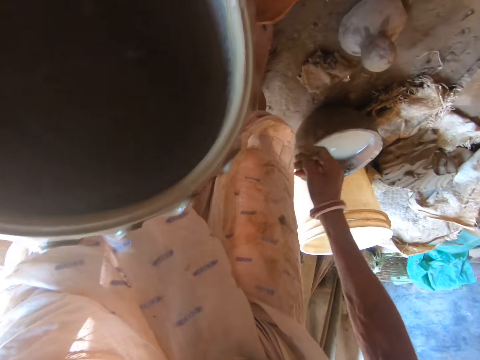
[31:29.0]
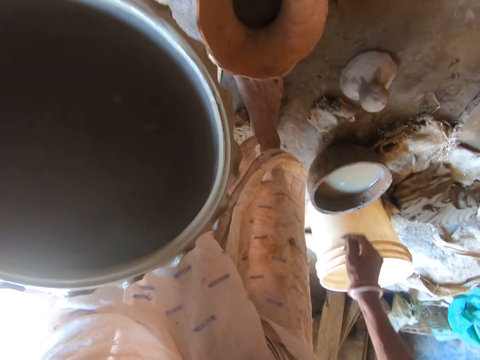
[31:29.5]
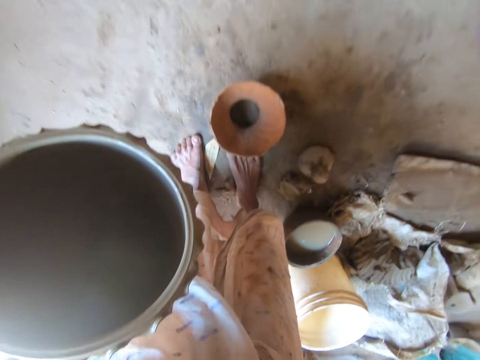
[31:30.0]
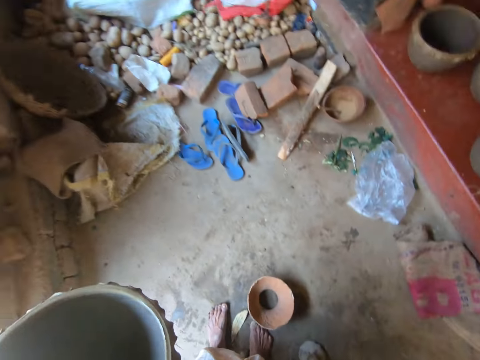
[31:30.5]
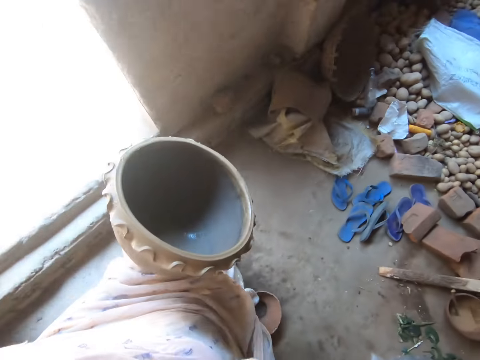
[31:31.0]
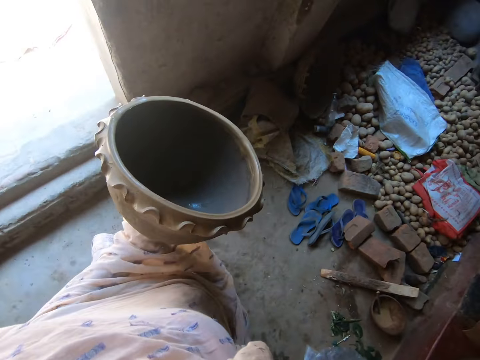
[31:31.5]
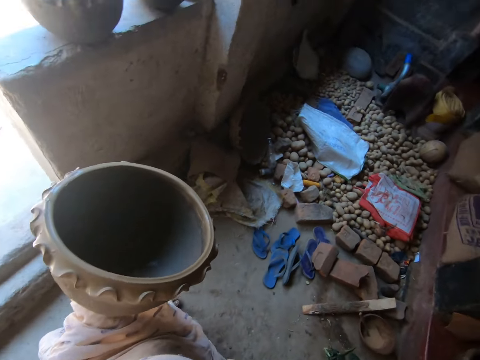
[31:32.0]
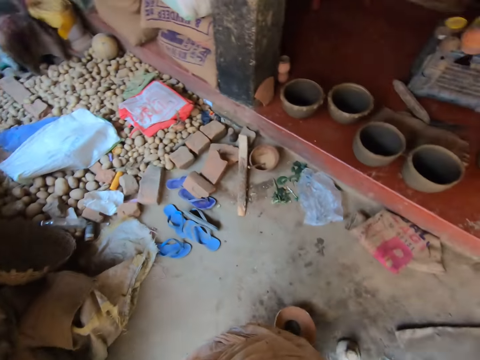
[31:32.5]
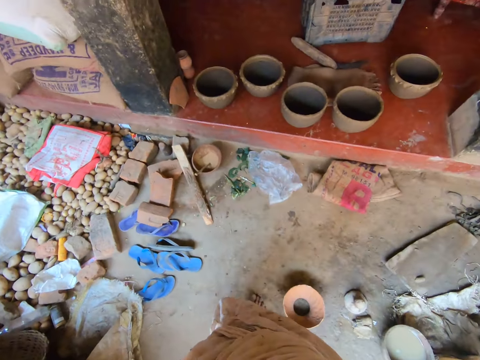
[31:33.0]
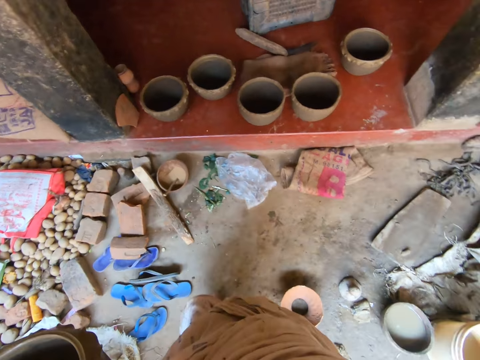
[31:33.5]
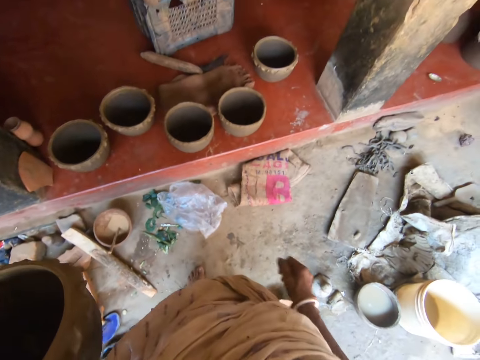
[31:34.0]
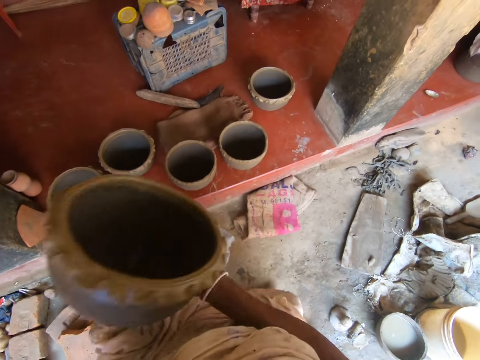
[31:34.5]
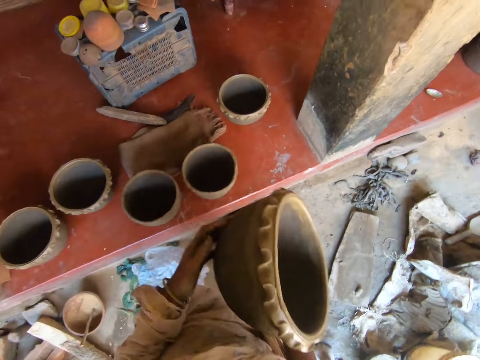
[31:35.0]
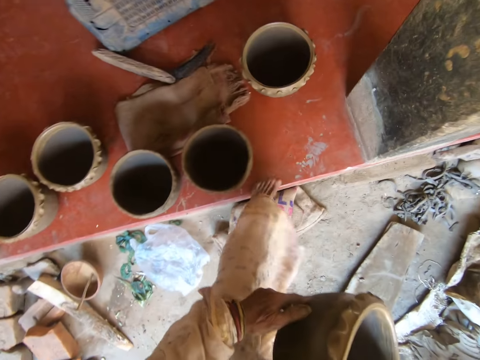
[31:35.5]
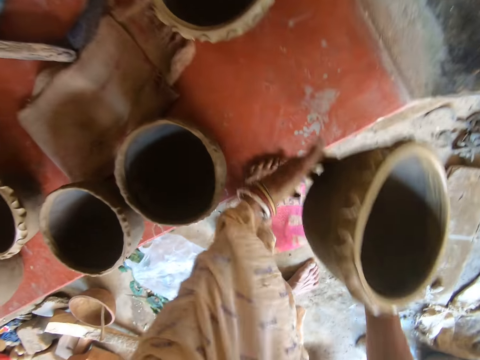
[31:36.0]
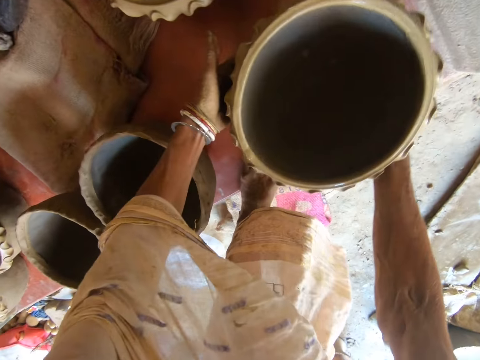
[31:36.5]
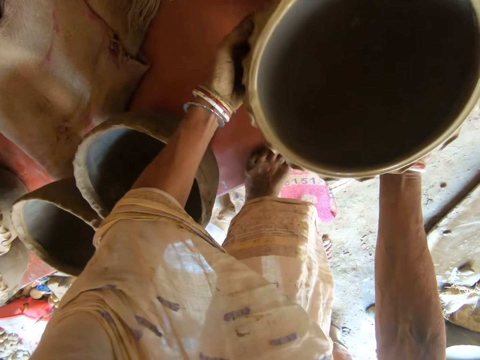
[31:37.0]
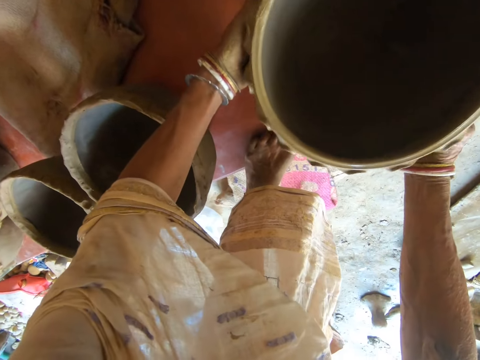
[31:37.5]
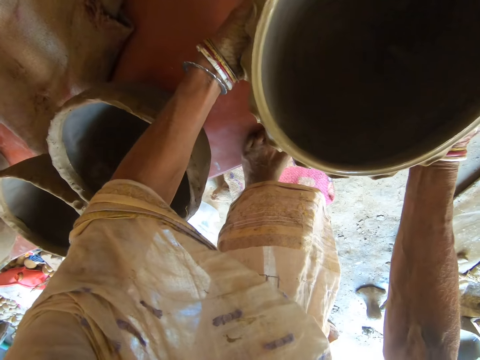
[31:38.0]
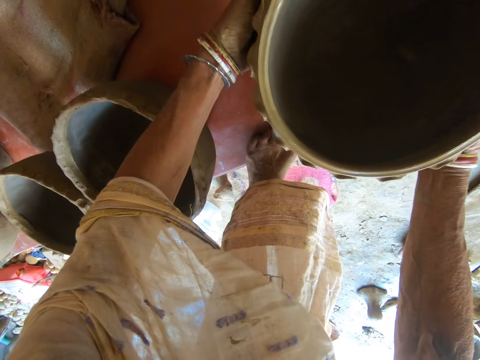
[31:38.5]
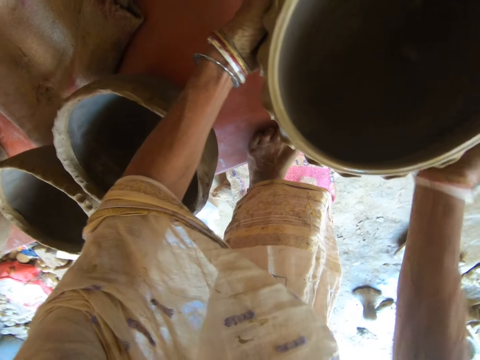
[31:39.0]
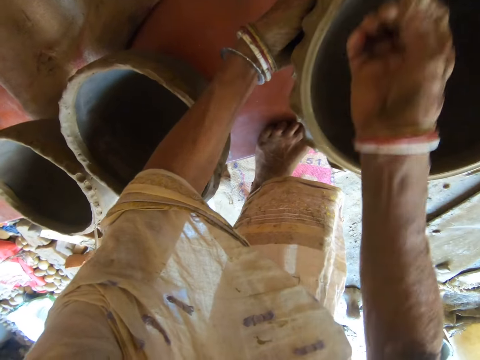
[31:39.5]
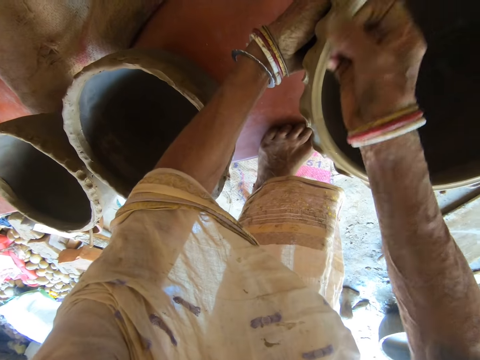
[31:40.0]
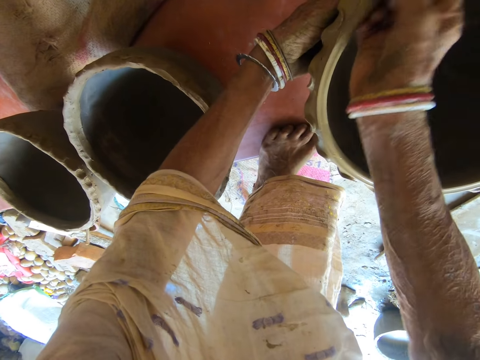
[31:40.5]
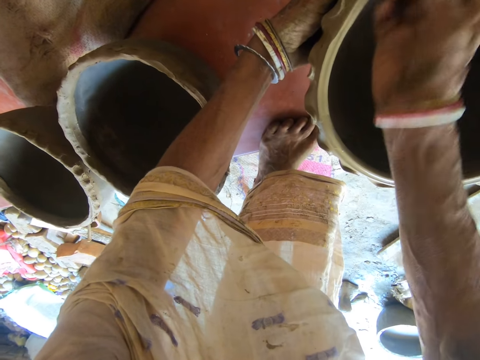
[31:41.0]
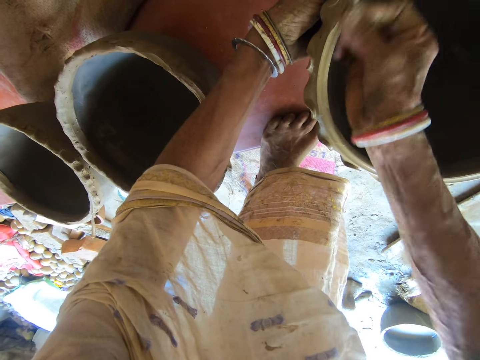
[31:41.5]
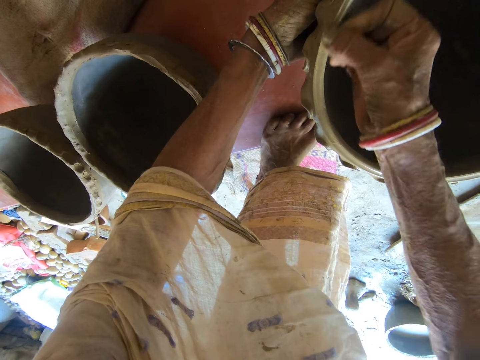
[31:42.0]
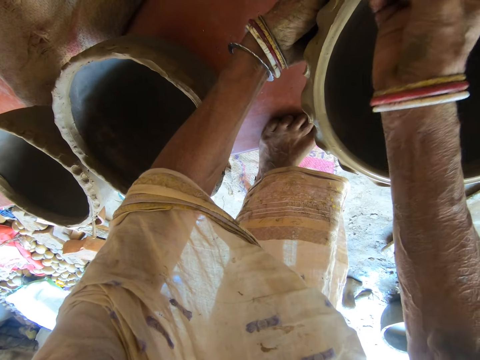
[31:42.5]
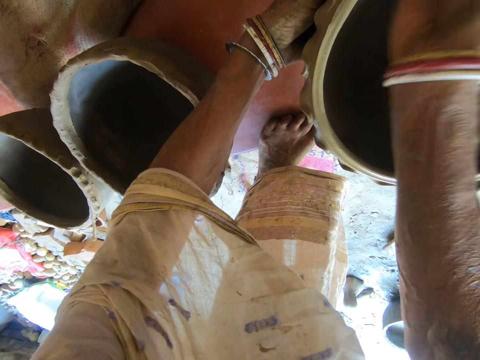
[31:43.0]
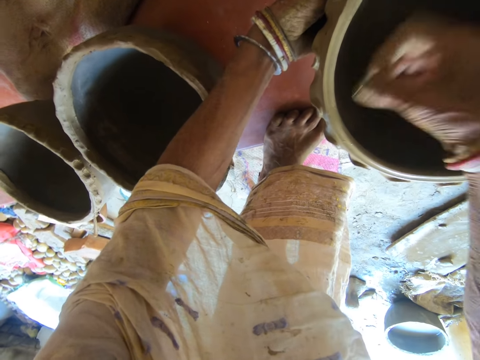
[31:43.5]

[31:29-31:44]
The camera wearer walks around the room. She passes the pottery mold from her left hand to her right hand. She places the pottery mold on a pavement with her hands. She dresses the pottery mold in her left hand with her right hand.

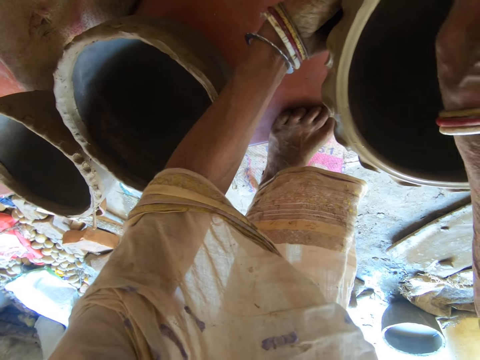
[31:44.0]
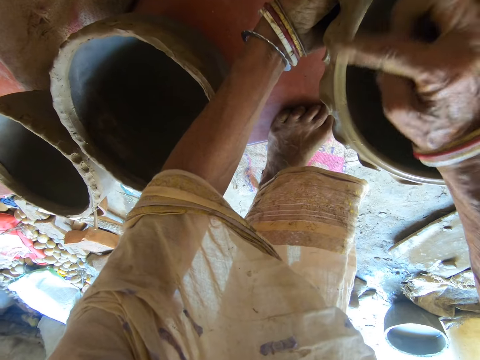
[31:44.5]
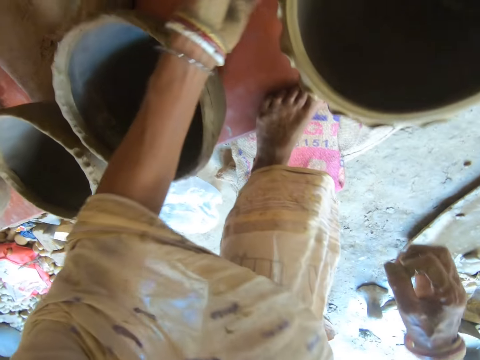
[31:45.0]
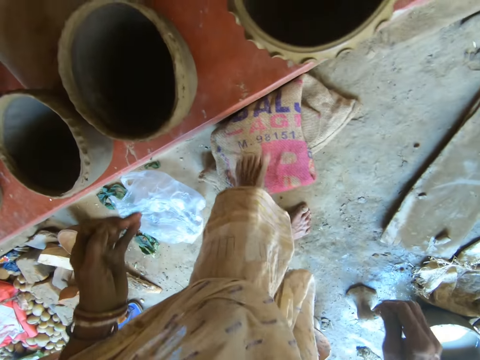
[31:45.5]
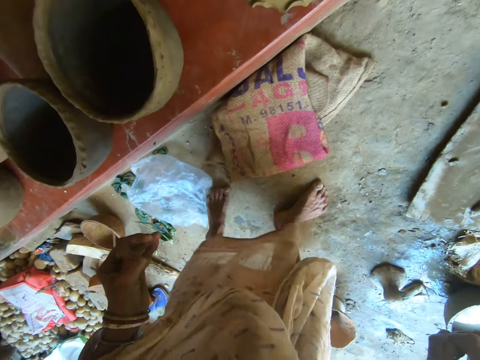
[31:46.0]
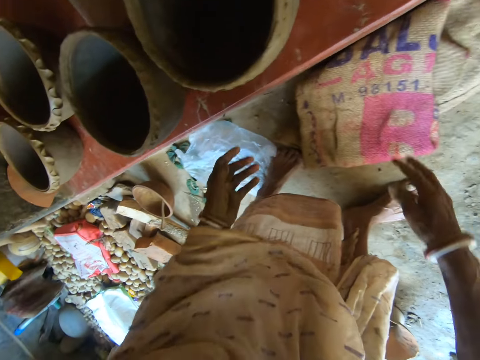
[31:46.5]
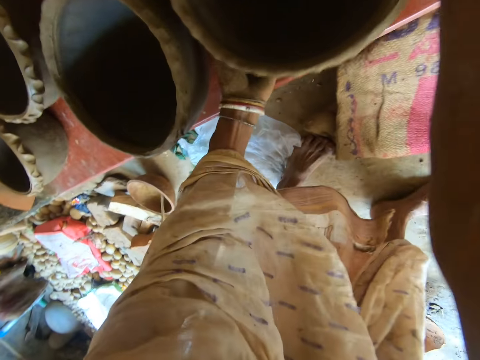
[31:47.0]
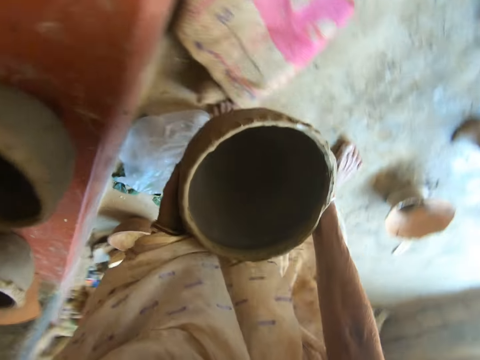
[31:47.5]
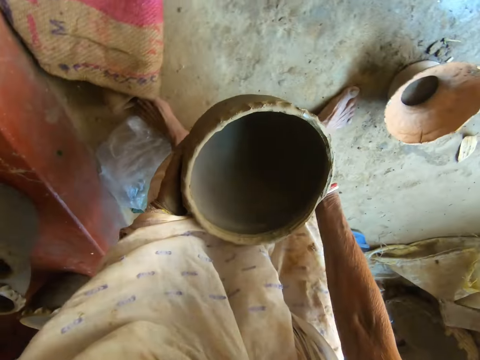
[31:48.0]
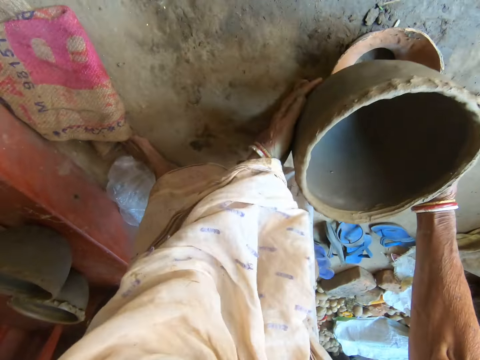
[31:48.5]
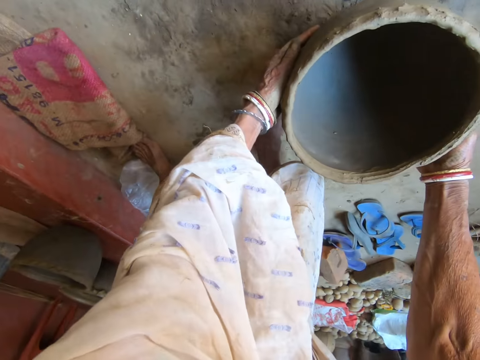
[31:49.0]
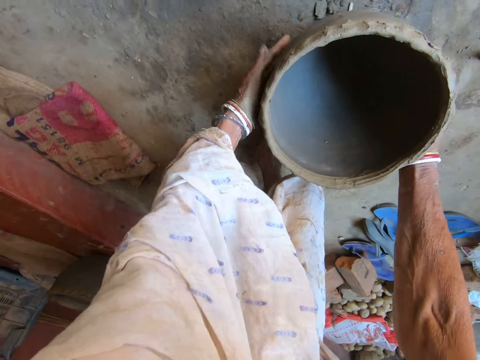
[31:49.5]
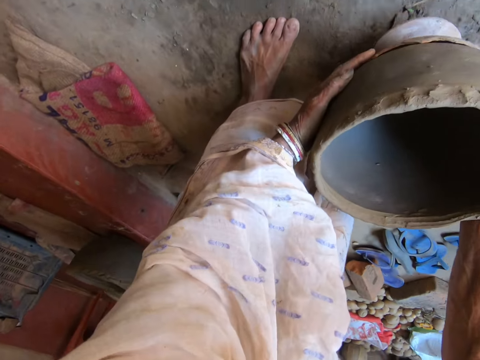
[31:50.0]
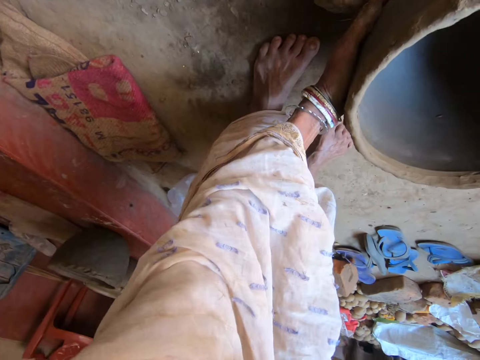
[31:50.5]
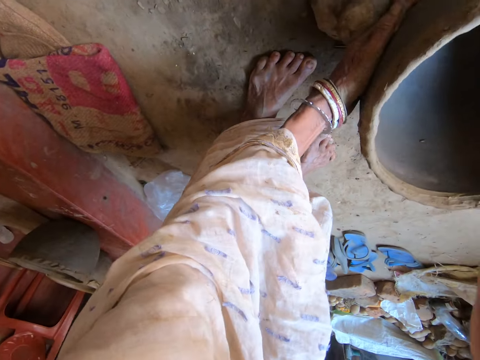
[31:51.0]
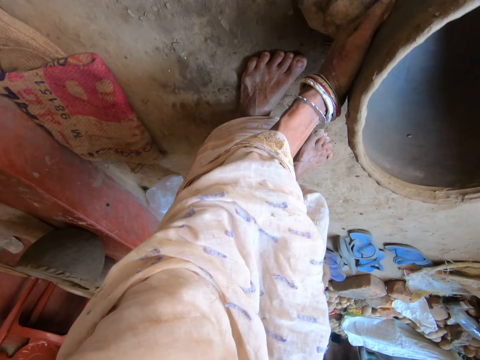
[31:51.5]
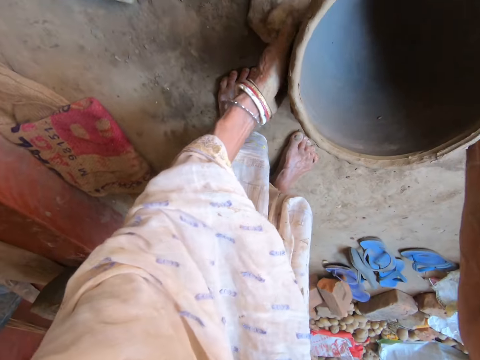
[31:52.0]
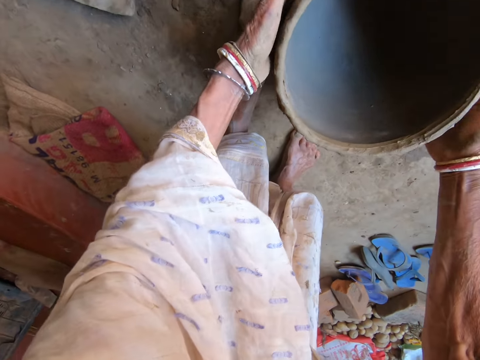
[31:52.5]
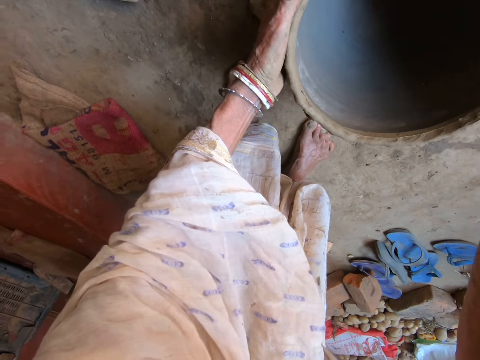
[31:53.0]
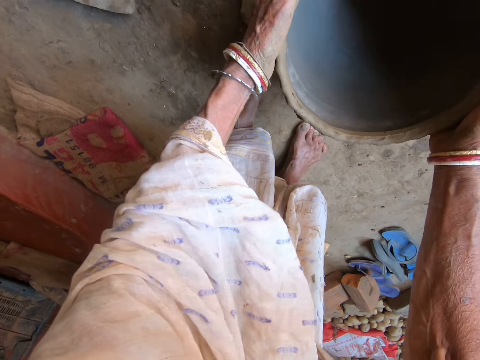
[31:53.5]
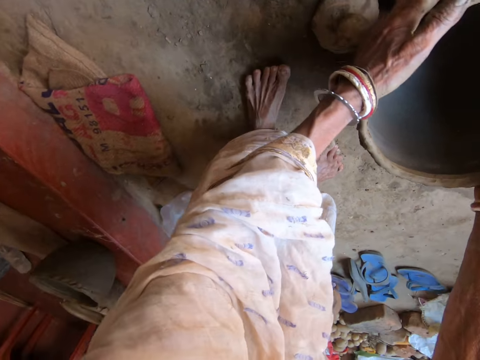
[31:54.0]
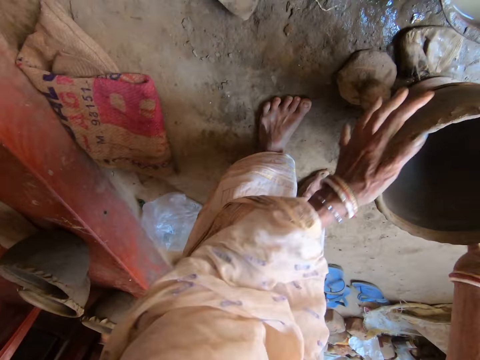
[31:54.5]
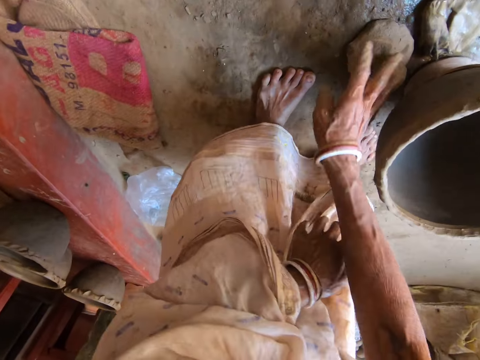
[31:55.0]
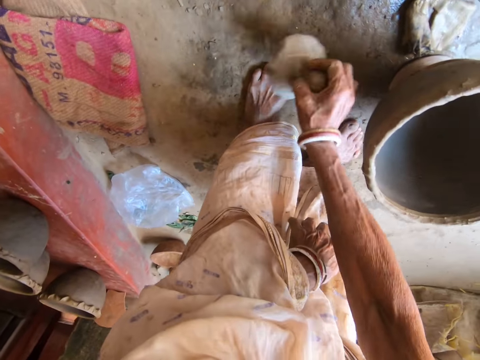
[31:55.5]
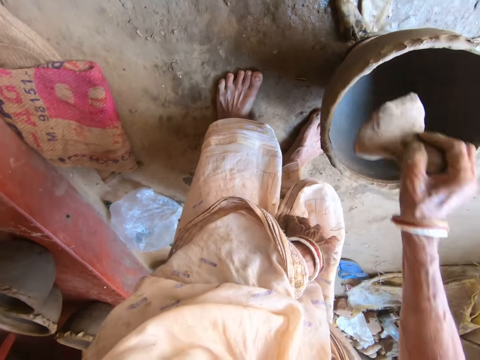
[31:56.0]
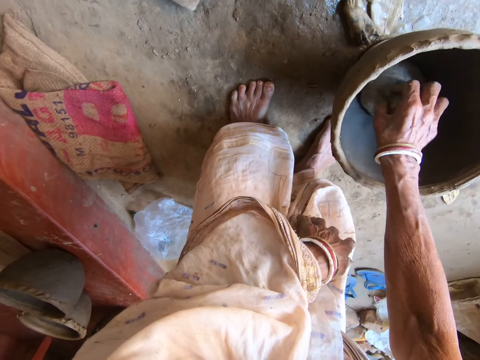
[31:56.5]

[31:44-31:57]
The camera wearer turns around the room. She picks up the pottery mold from the pavement with her hands. She places the pottery mold in her hands on a casted mold on the ground. She moves the pottery mold on the casted mold on the ground with her hands. She picks up a cover mold or potter's wheel from the ground with her right hand. She places the cover mold in her right hand into the pottery mold.
